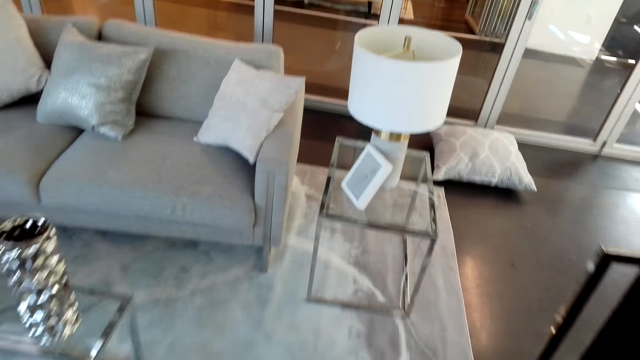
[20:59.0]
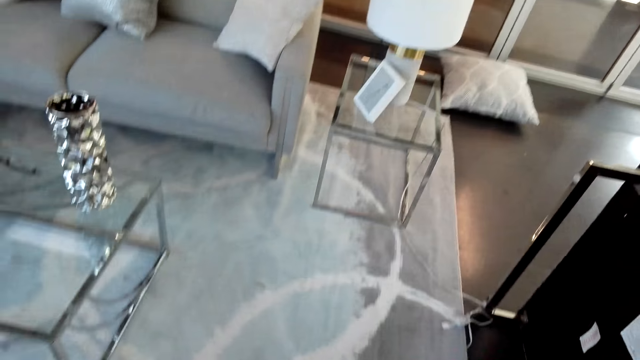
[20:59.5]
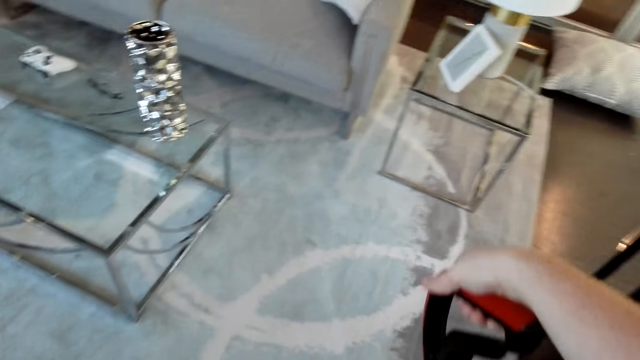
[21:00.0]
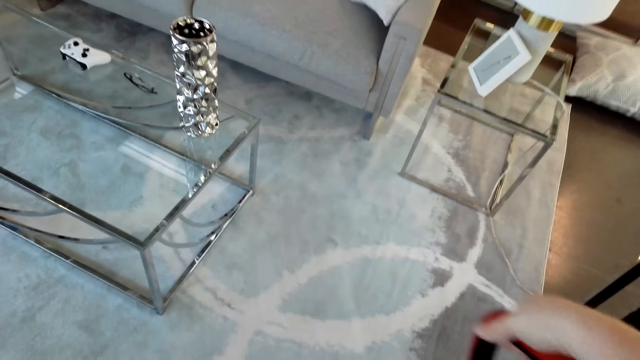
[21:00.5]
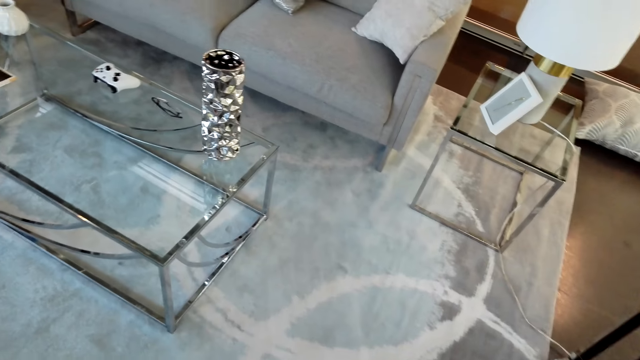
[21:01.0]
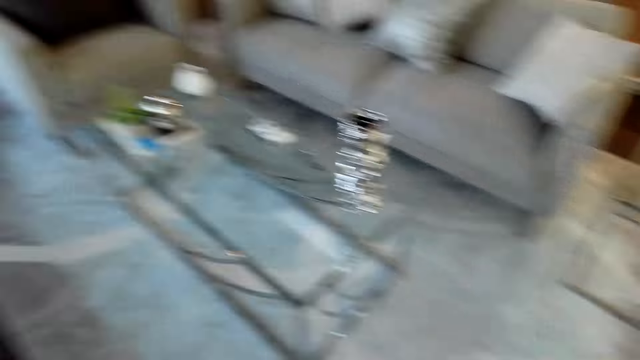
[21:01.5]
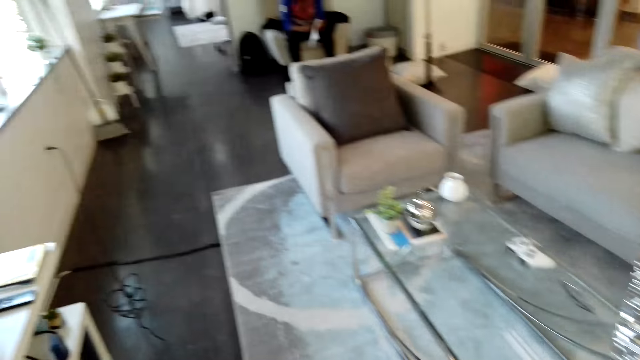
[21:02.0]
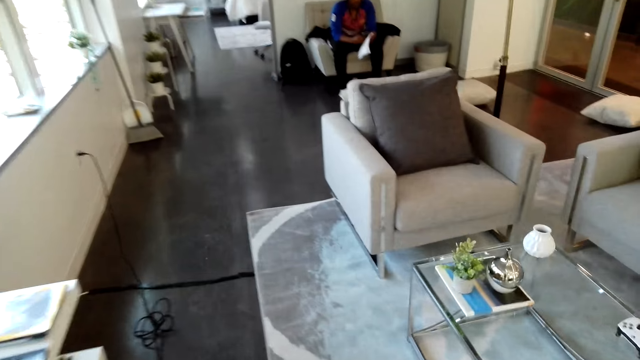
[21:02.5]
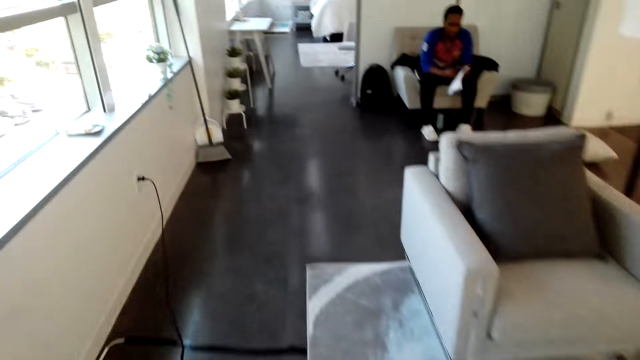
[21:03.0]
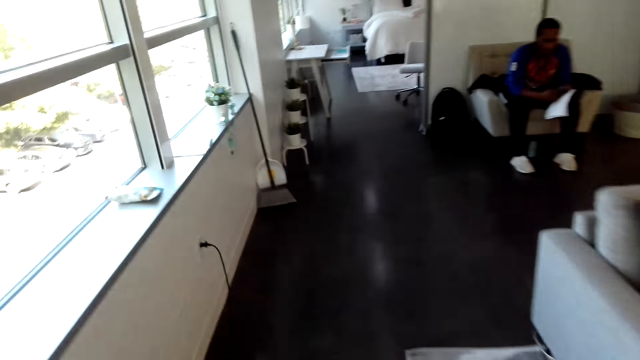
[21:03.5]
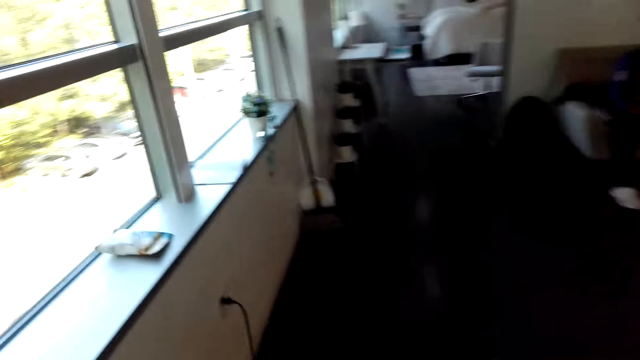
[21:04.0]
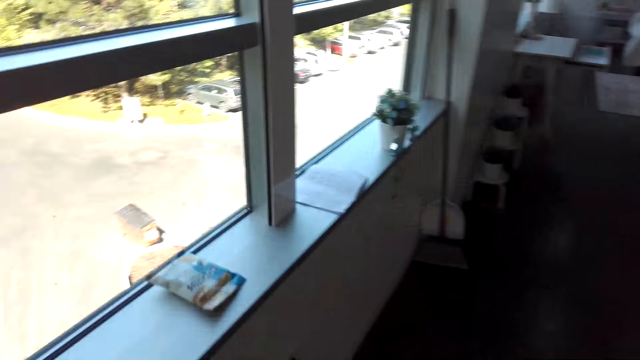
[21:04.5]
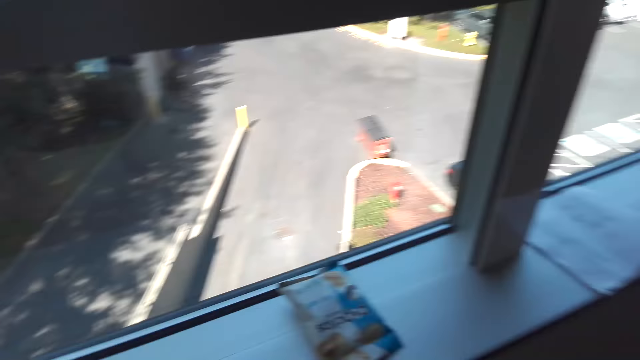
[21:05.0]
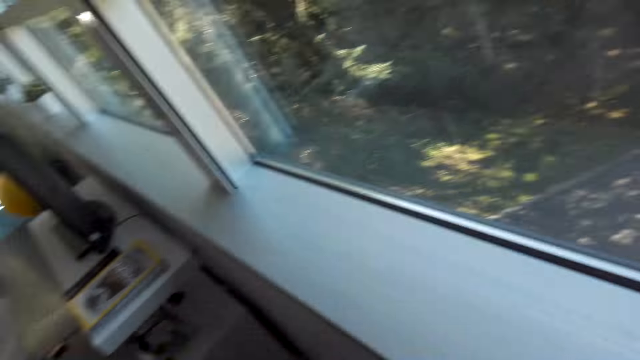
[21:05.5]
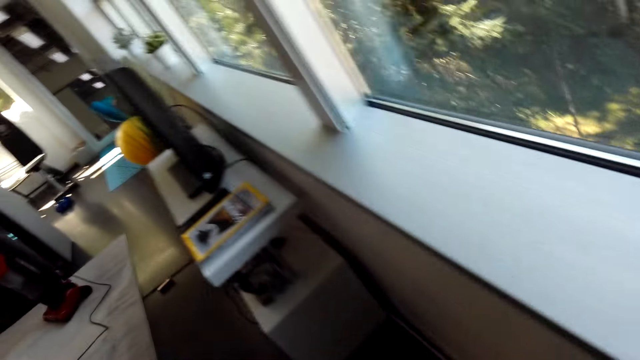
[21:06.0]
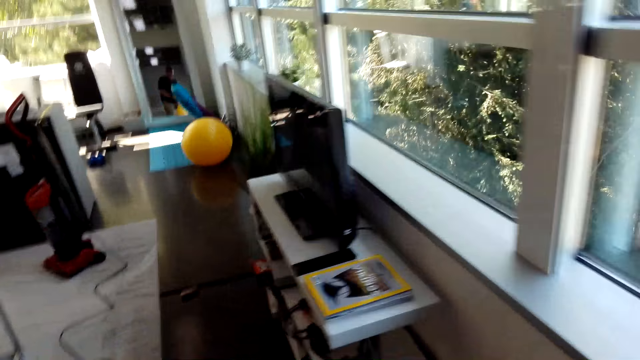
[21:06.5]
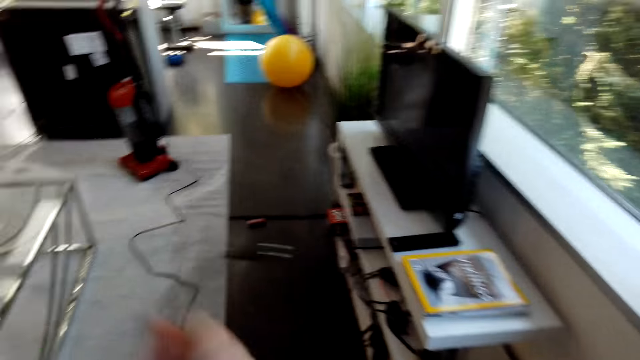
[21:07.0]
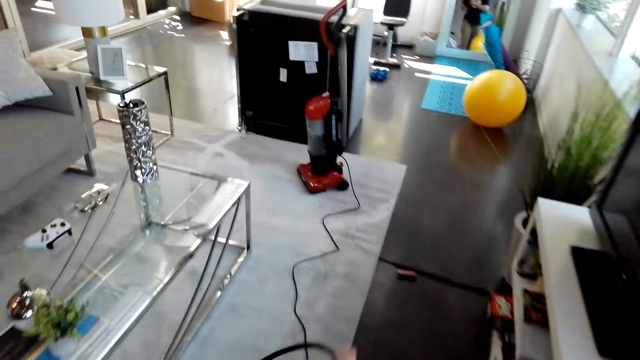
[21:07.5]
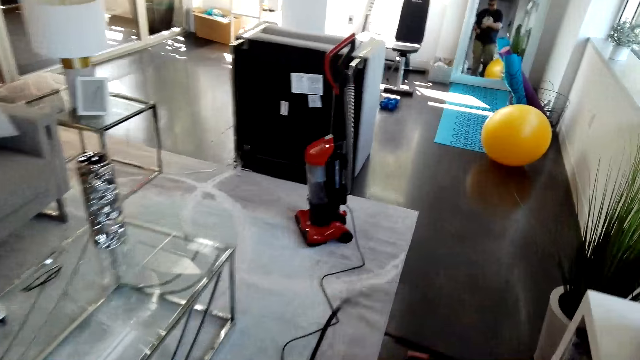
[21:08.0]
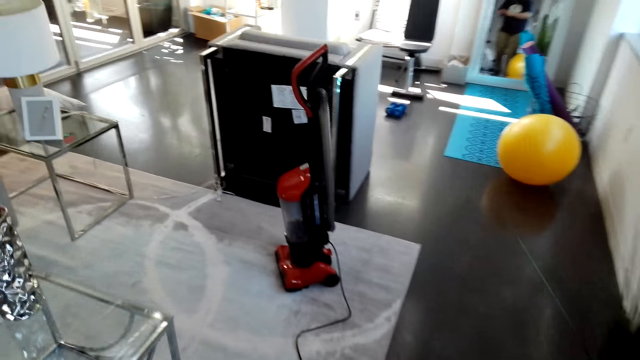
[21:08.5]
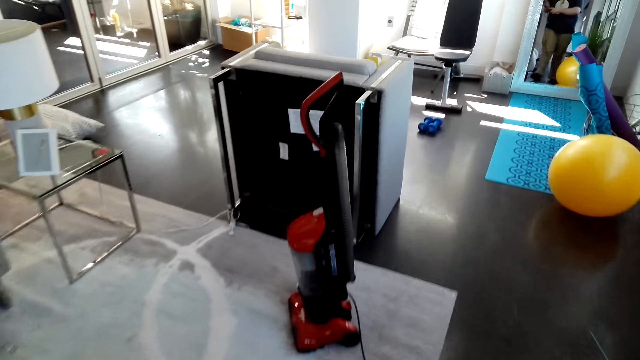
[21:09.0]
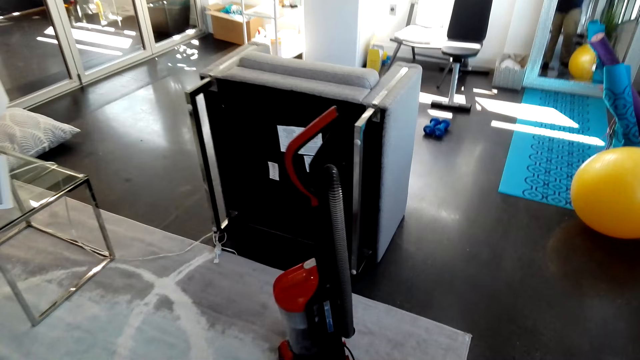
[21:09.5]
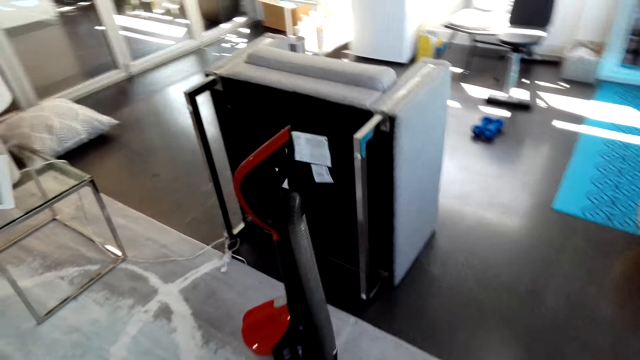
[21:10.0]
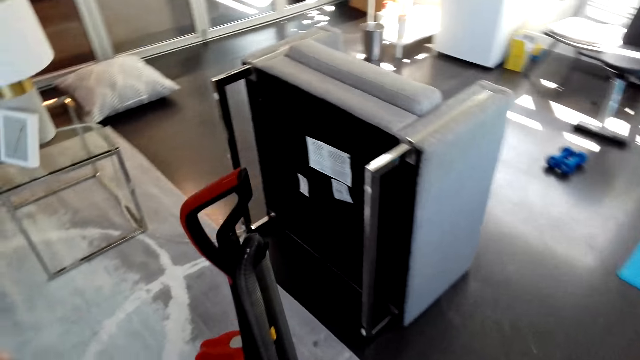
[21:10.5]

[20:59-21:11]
The camera wearer walks in the house. They unplug the electric cable.

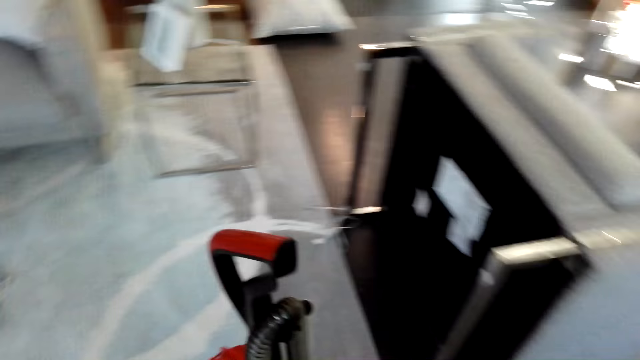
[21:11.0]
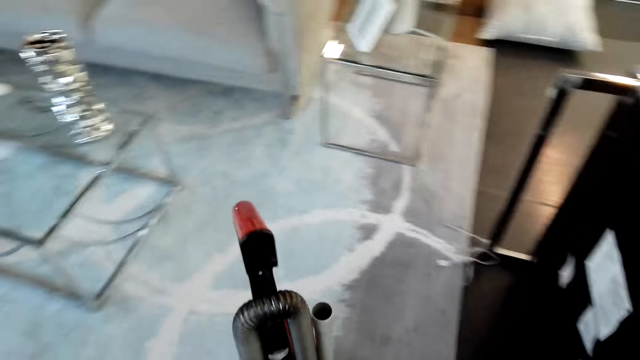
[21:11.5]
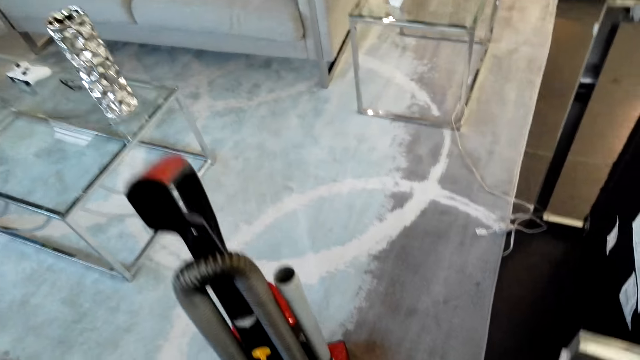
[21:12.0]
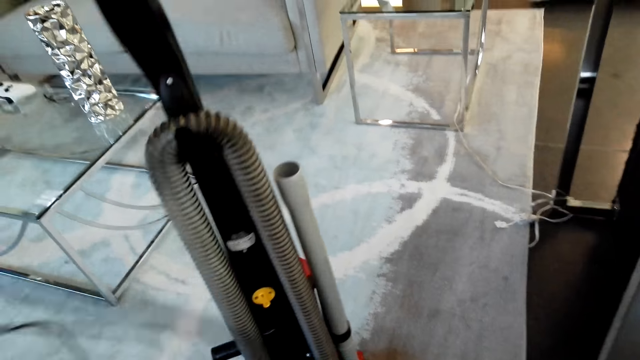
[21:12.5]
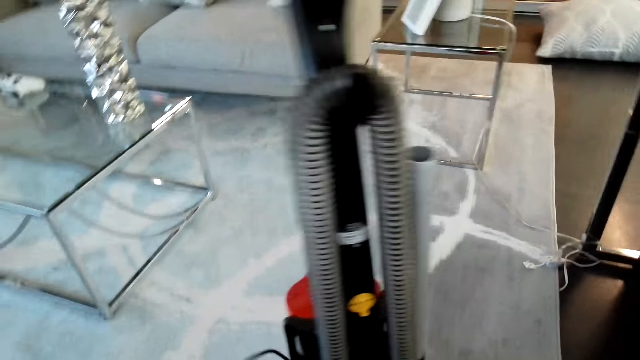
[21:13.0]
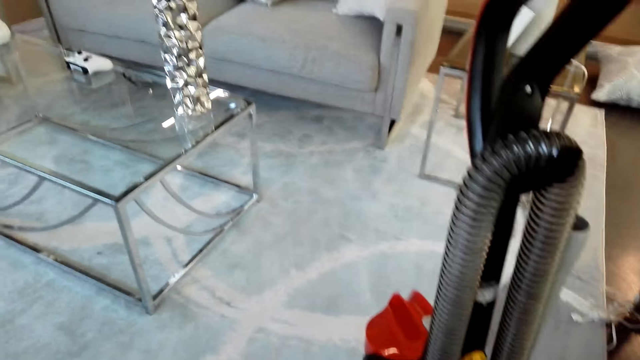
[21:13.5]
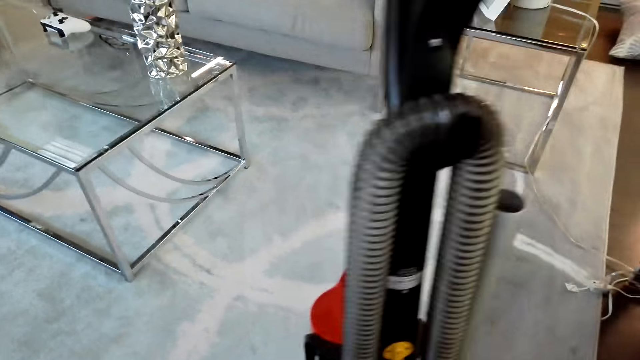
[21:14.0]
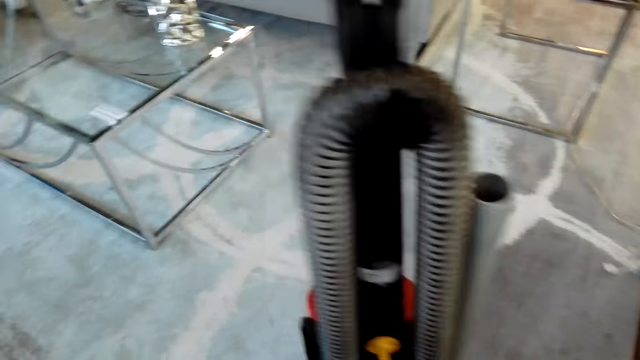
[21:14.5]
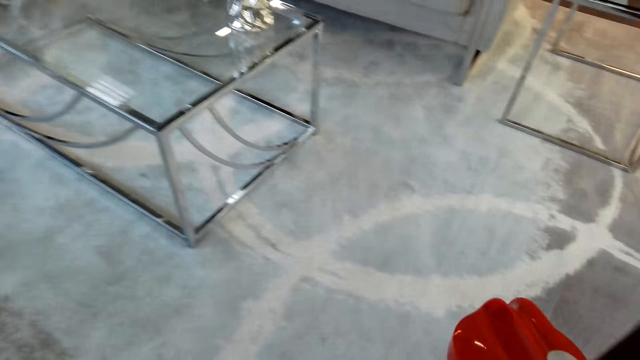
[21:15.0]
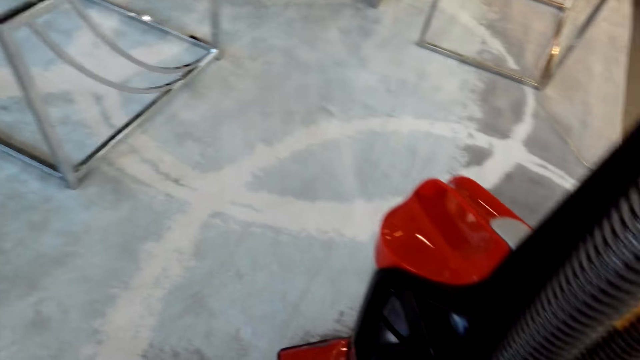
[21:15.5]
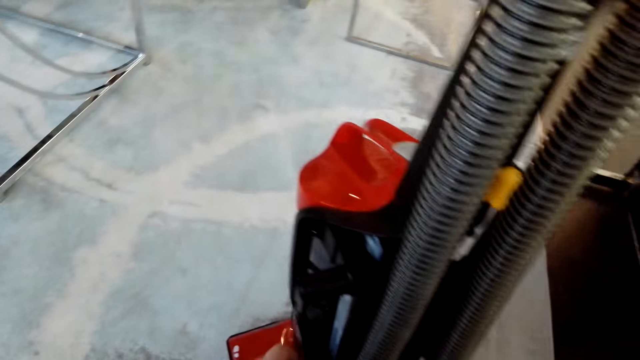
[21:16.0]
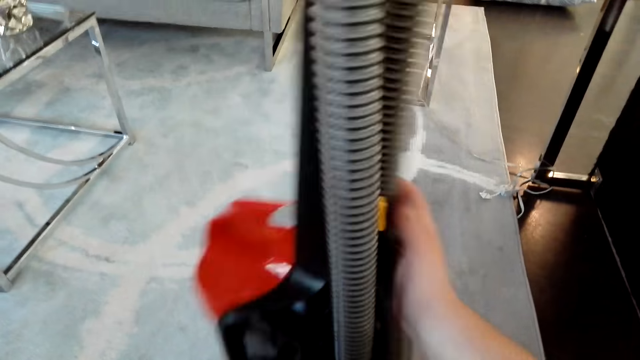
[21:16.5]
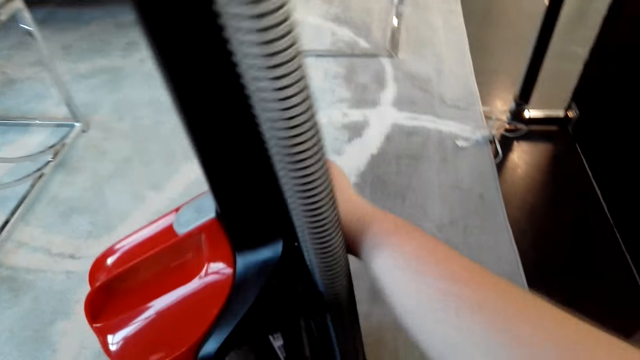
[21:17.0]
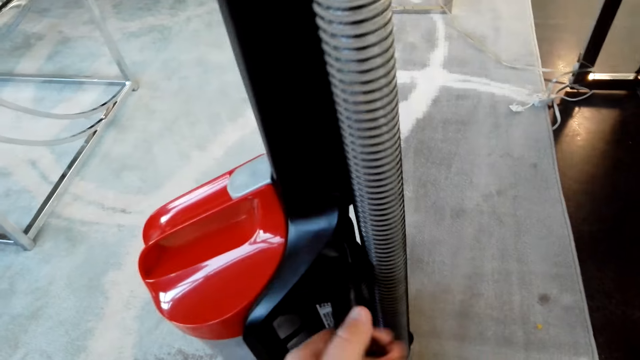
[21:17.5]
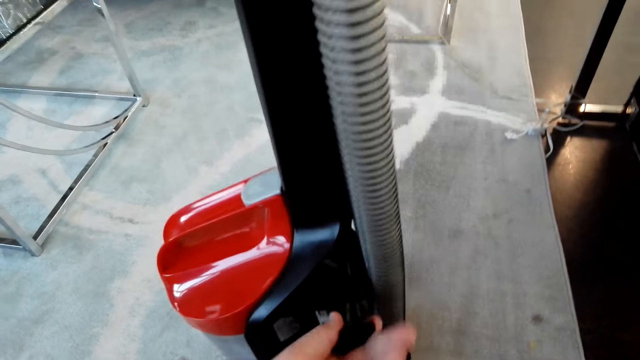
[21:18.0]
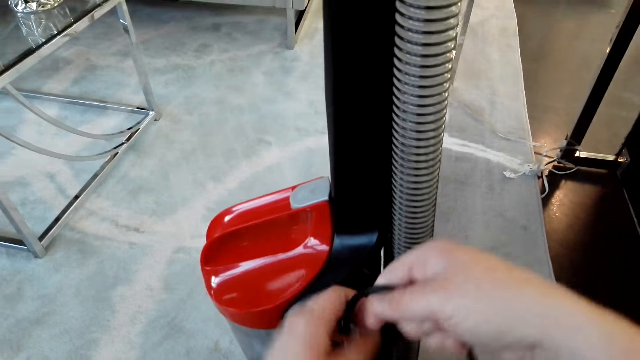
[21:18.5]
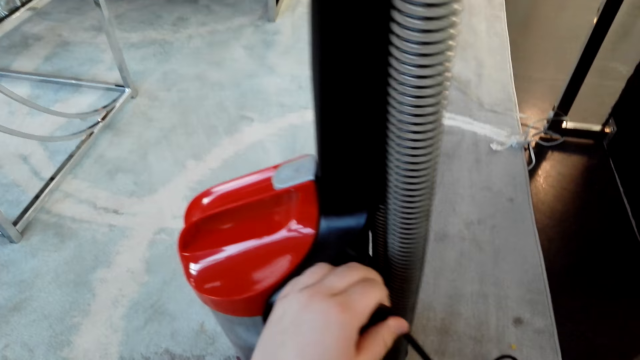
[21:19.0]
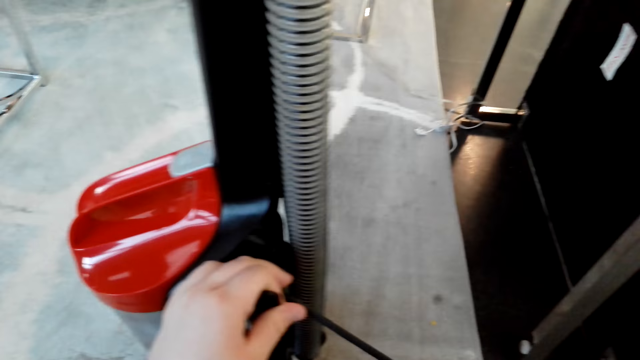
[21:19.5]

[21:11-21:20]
The camera wearer rounds the cable on the mop machine.
